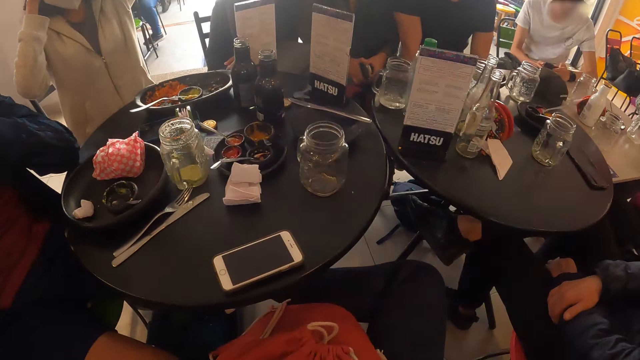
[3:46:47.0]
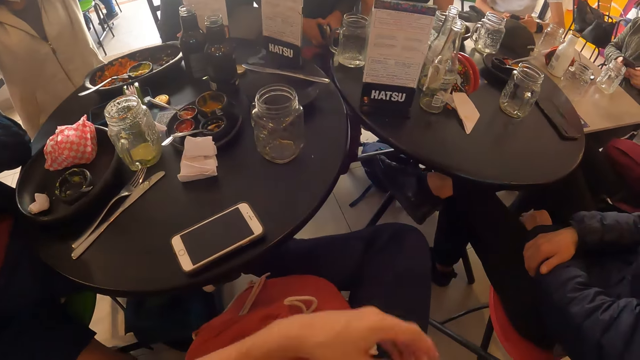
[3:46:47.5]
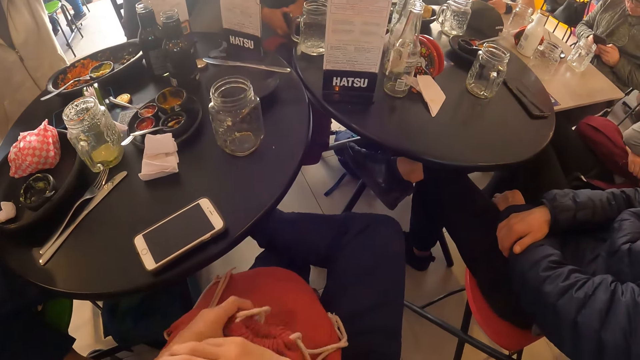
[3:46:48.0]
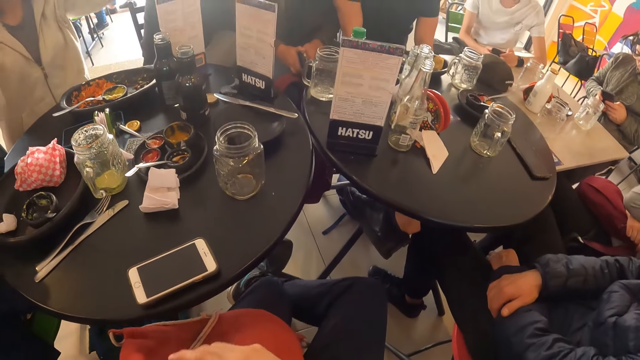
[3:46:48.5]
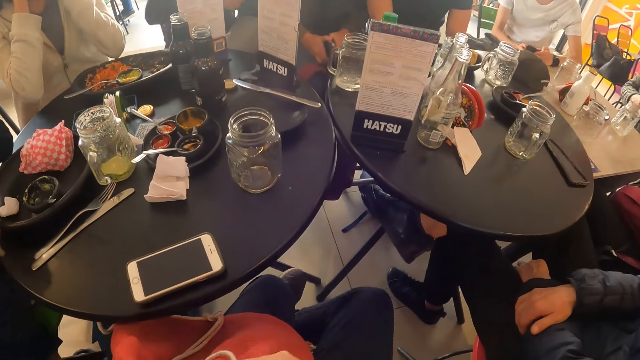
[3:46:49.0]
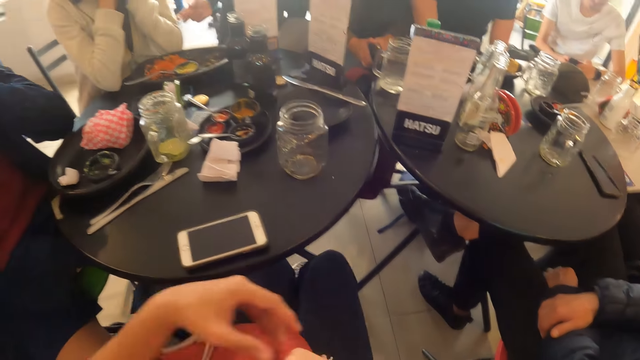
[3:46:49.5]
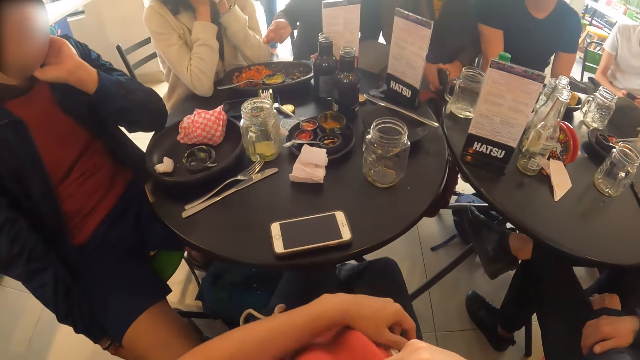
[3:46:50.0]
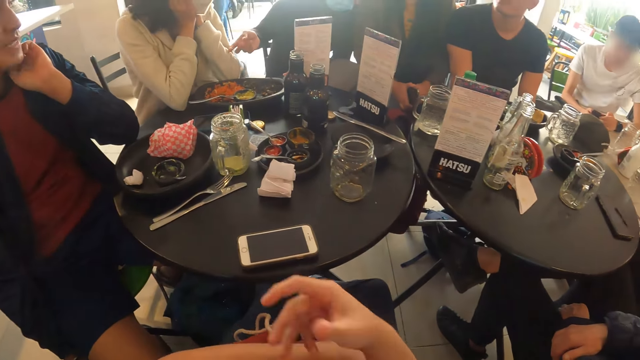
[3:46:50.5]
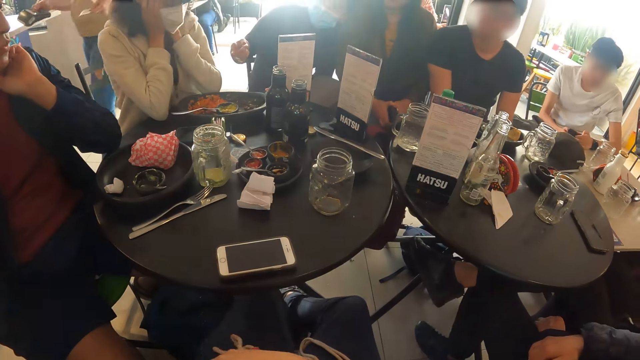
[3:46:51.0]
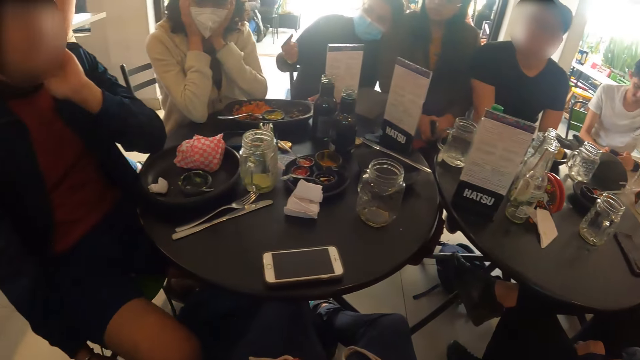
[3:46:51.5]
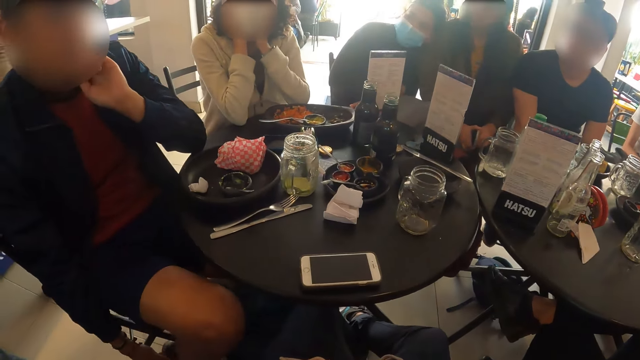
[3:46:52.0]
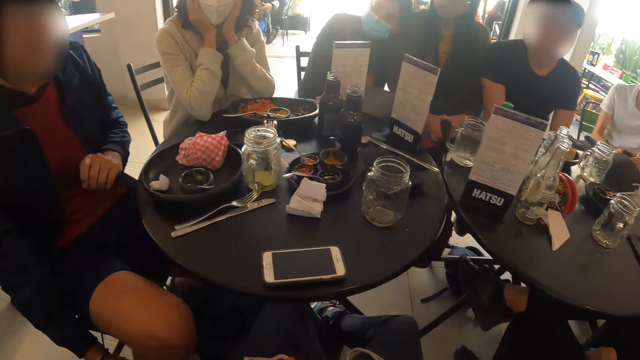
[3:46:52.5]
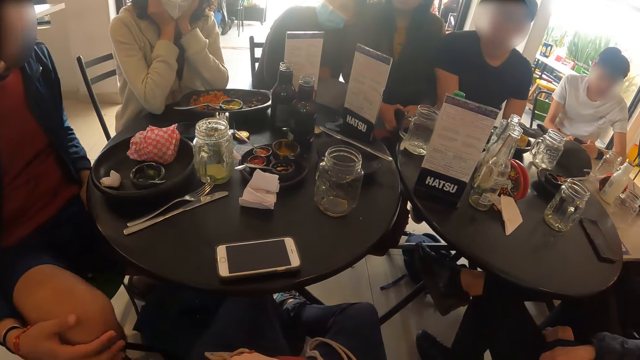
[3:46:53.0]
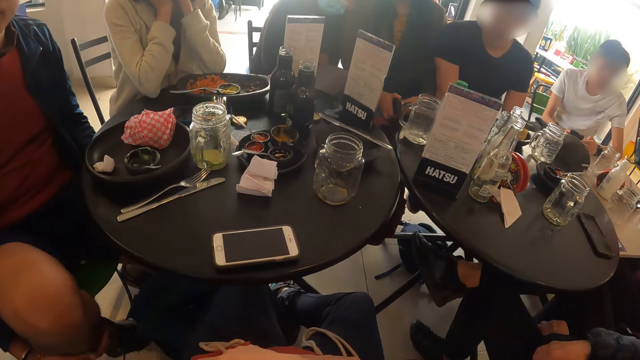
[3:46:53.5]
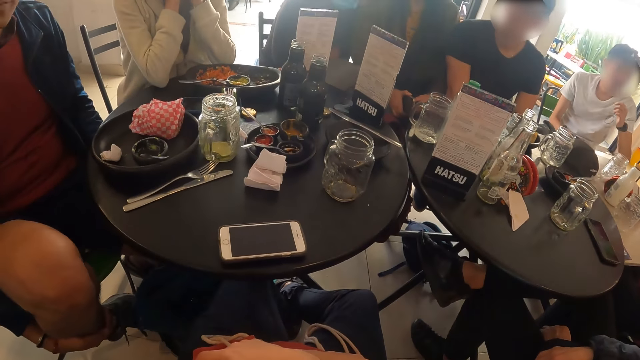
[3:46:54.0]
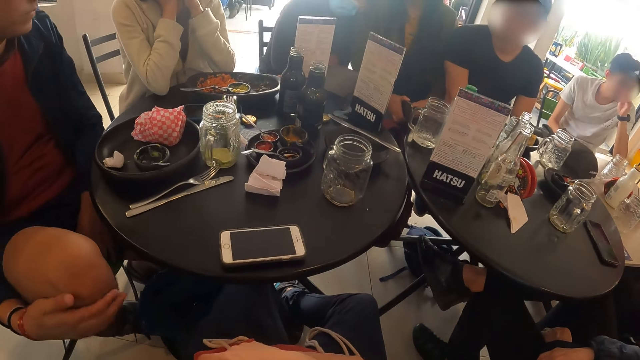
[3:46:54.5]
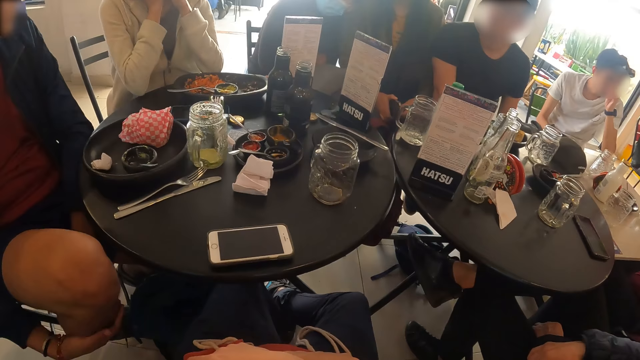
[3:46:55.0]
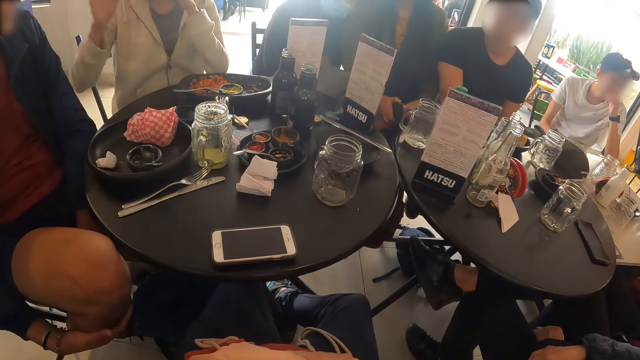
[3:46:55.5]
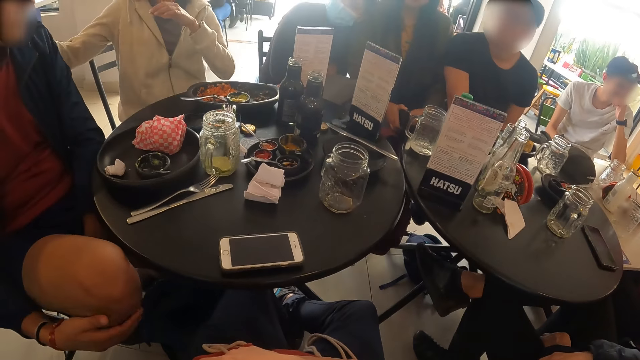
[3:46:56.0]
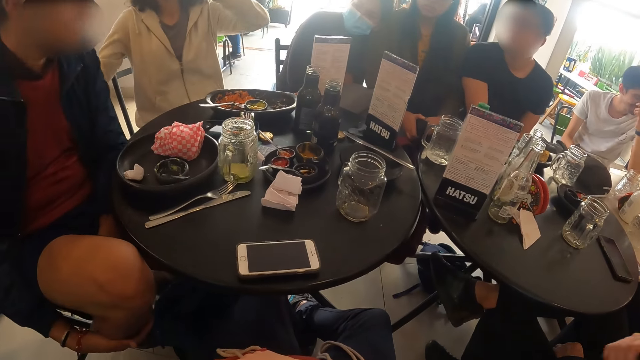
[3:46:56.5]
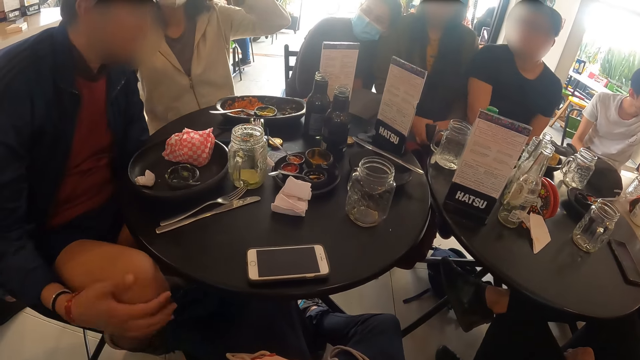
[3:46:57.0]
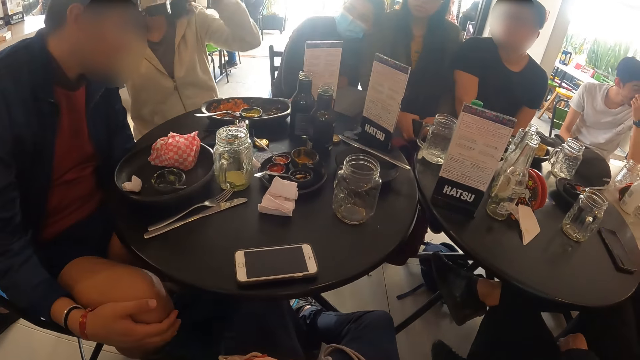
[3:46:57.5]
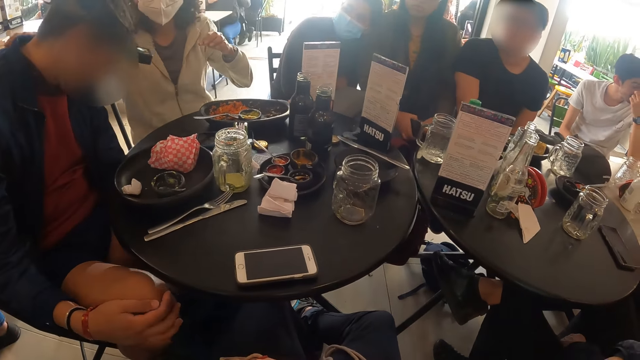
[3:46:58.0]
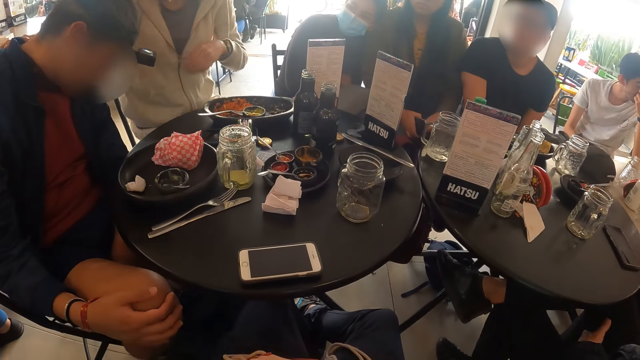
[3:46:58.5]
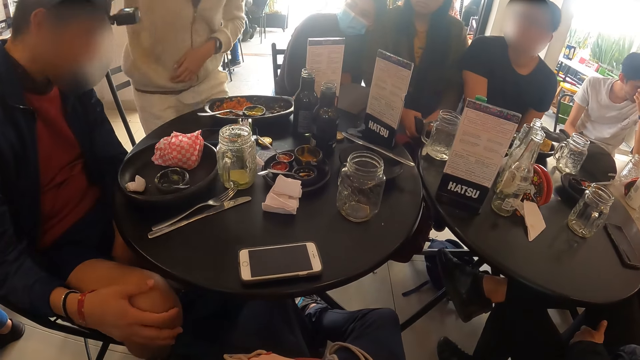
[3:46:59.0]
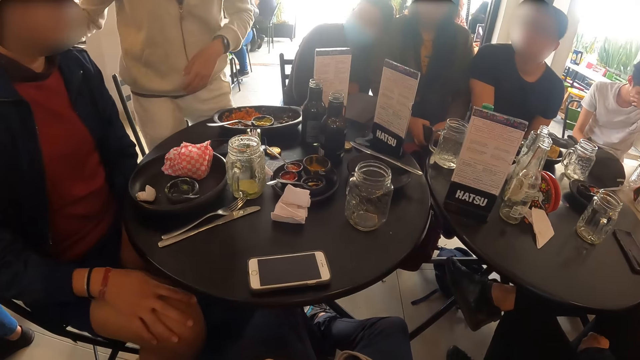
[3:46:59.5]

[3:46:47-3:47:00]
A person holds the head. The camera wearer looks around the restaurant. The woman interacts with the man.

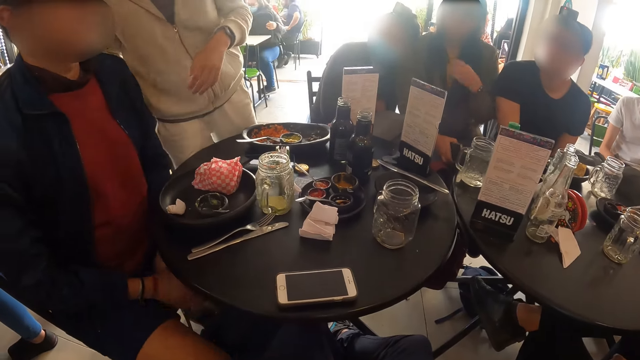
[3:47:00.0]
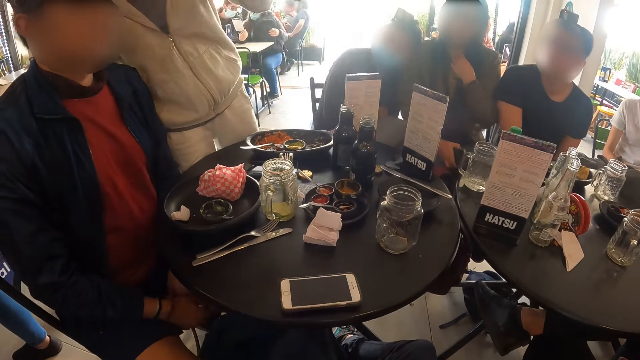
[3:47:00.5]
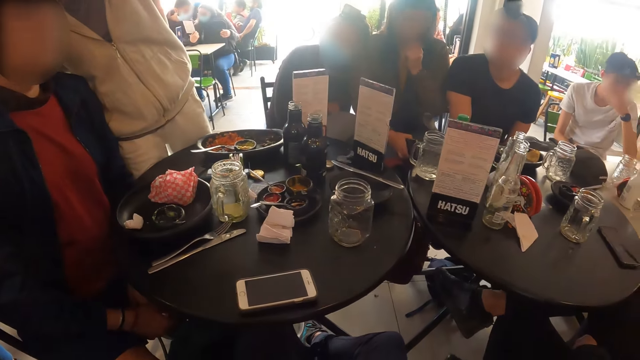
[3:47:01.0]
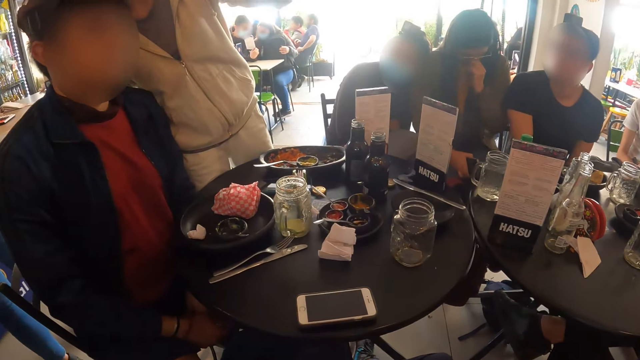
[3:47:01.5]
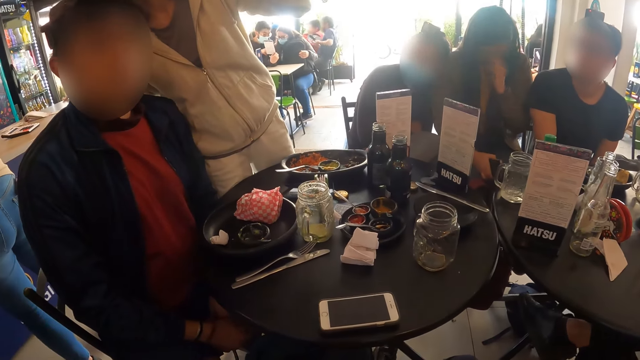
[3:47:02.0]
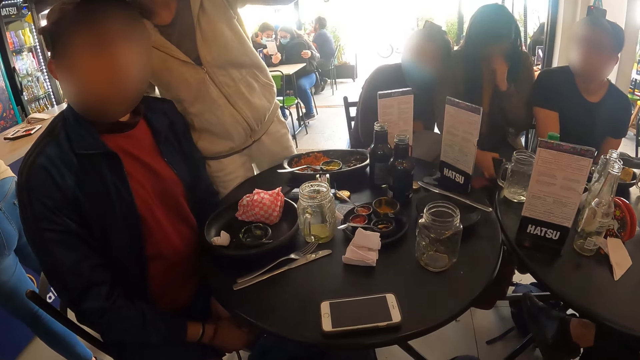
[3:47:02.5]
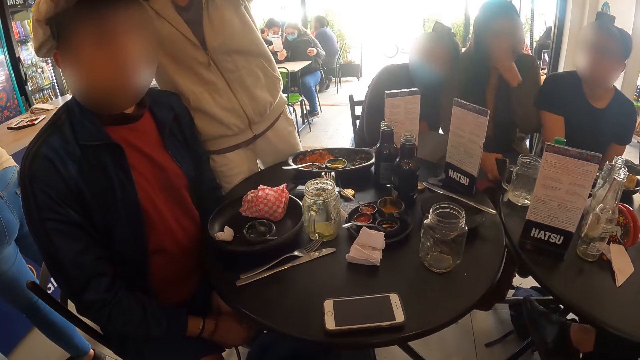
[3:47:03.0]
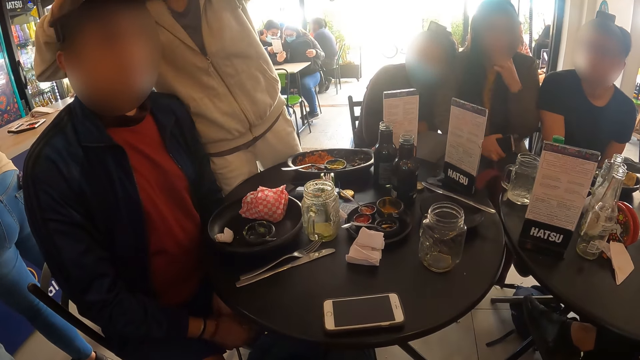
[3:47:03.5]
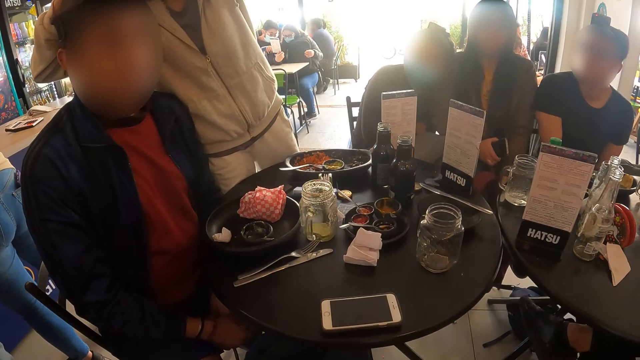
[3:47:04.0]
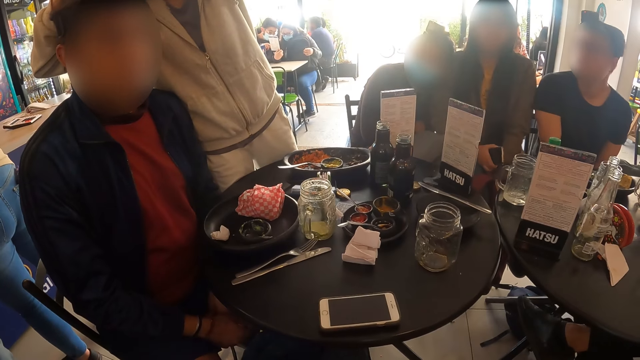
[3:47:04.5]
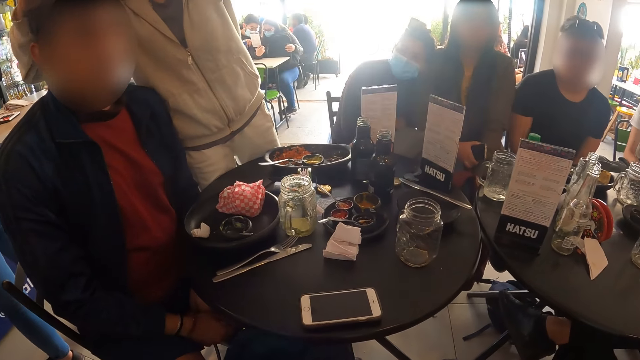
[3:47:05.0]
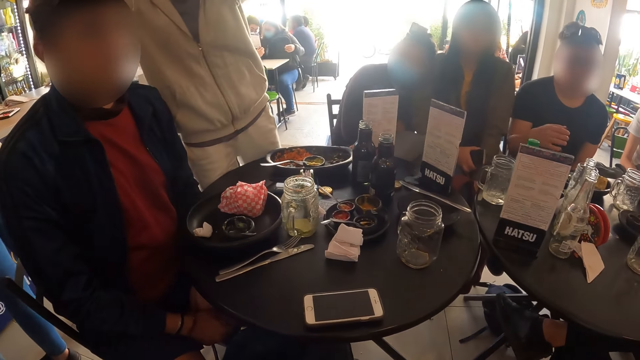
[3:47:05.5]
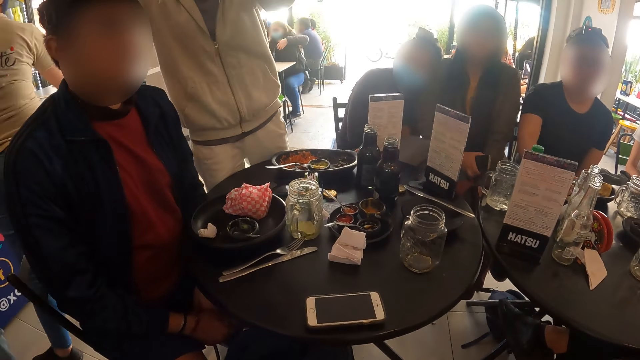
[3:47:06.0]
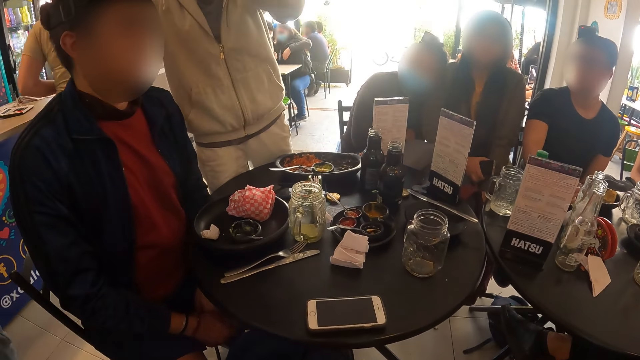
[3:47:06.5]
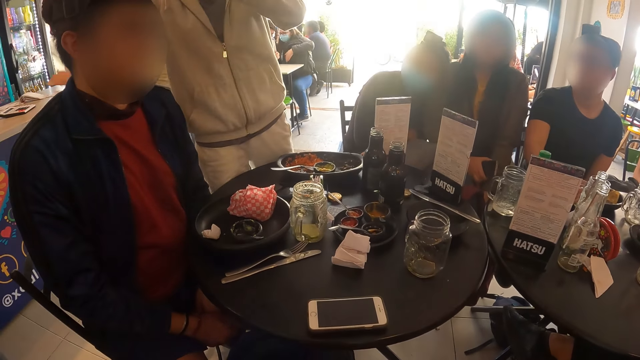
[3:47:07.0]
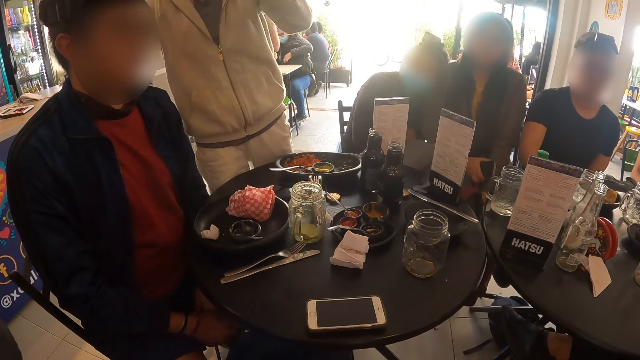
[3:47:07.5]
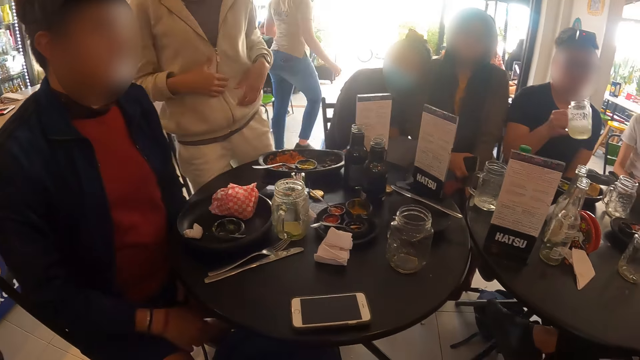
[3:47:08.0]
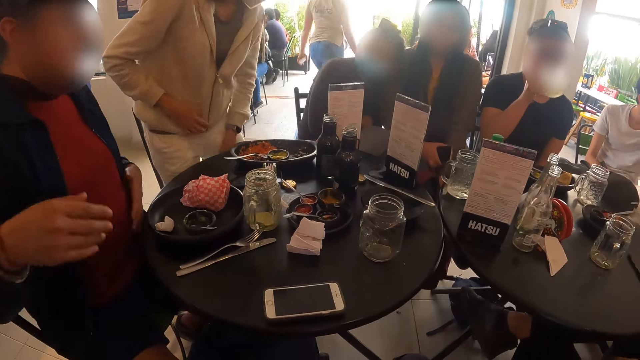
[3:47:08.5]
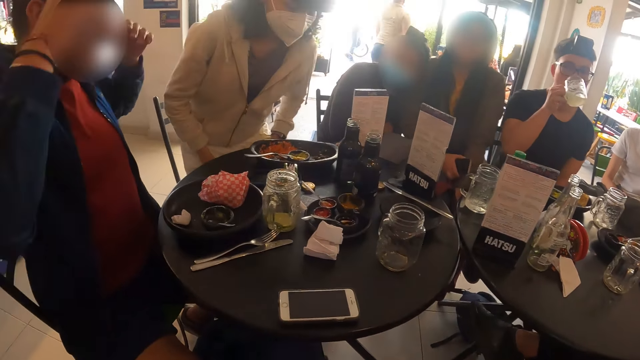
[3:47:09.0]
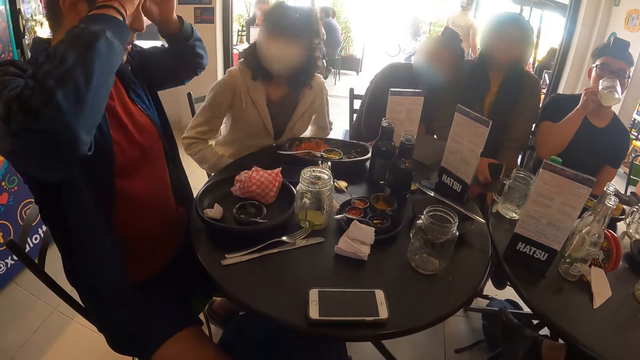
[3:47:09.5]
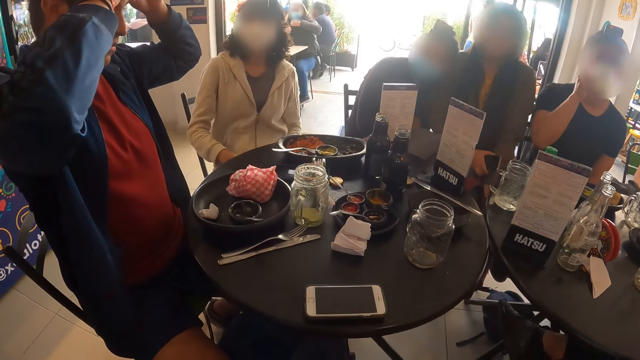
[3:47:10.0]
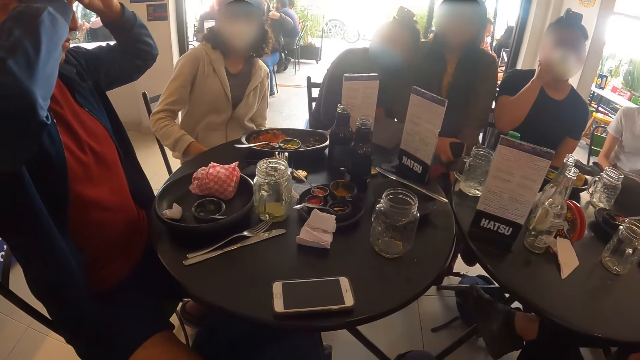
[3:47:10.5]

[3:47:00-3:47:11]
The man adjusts the camera on his head with both hands.
